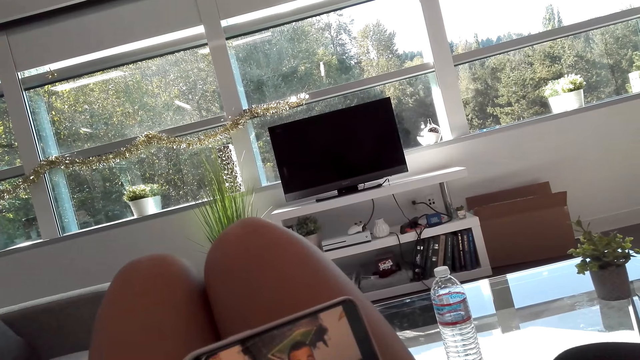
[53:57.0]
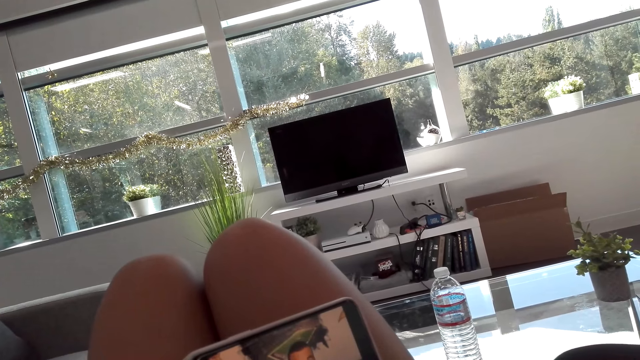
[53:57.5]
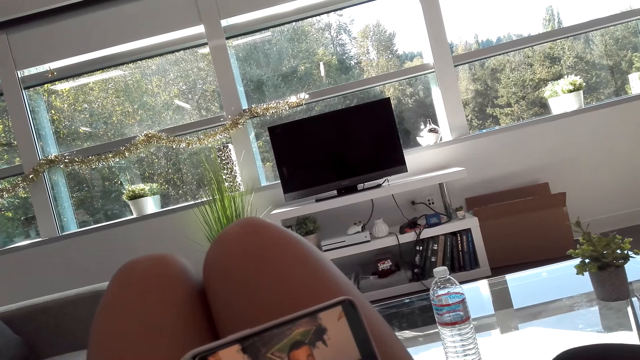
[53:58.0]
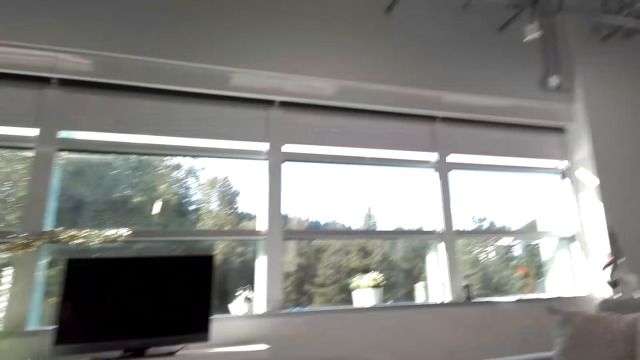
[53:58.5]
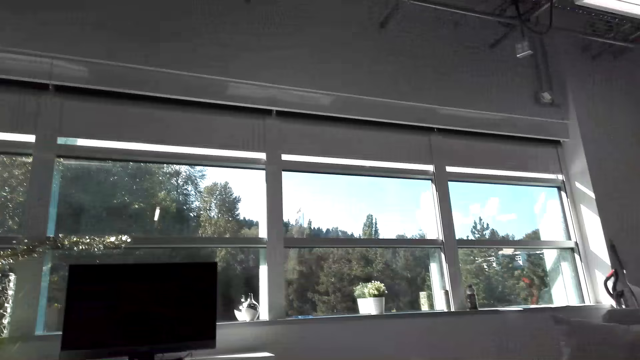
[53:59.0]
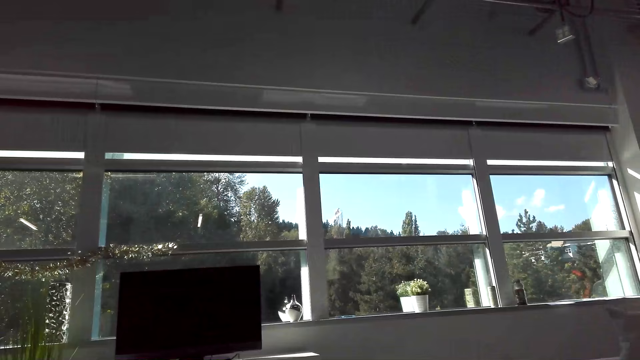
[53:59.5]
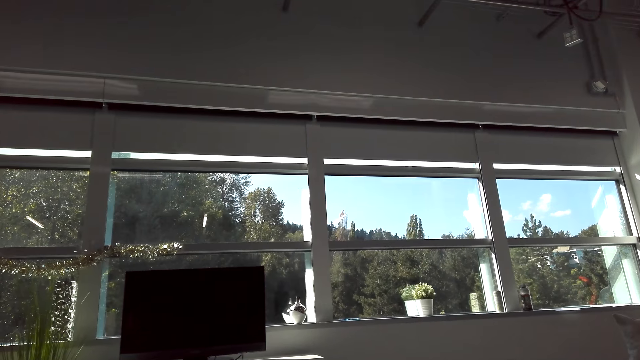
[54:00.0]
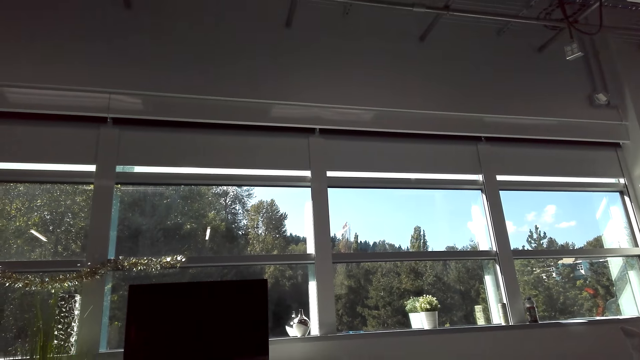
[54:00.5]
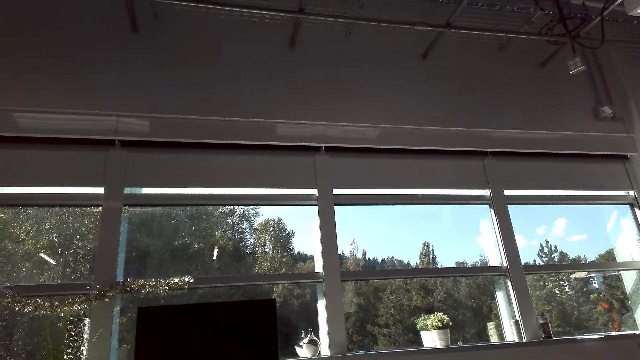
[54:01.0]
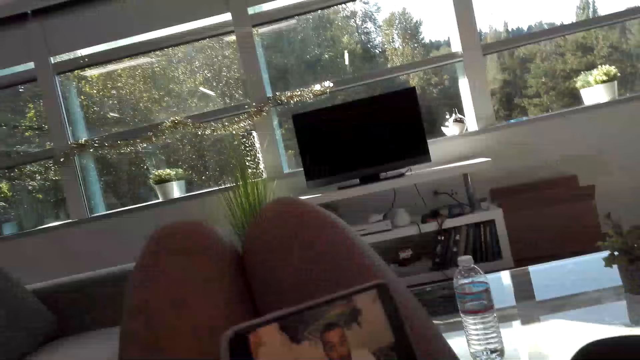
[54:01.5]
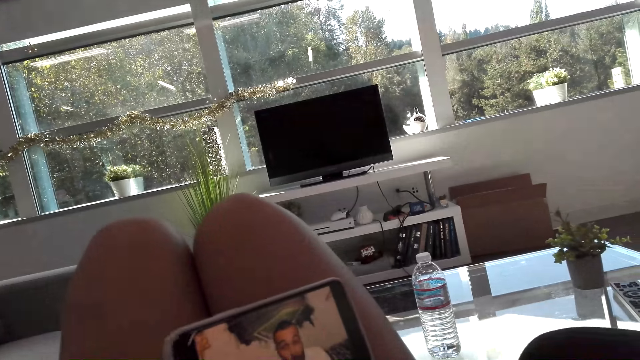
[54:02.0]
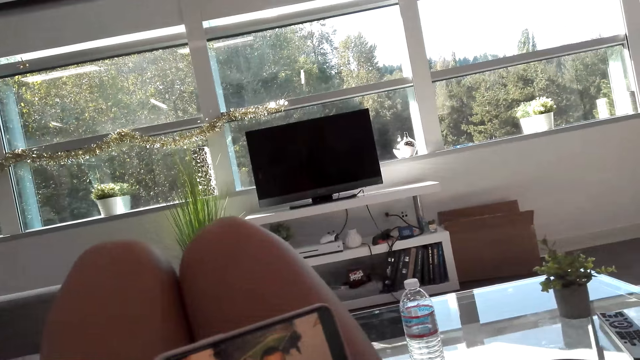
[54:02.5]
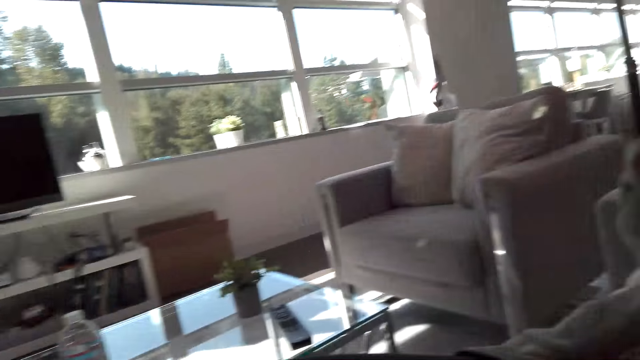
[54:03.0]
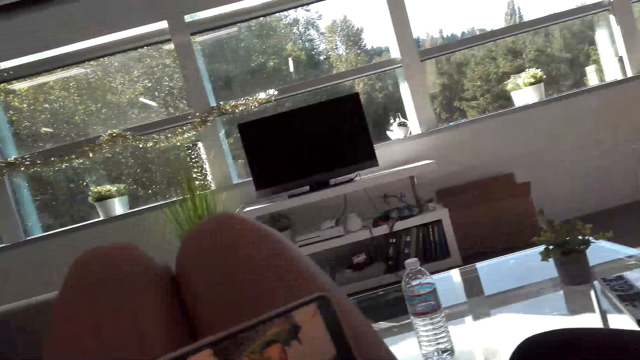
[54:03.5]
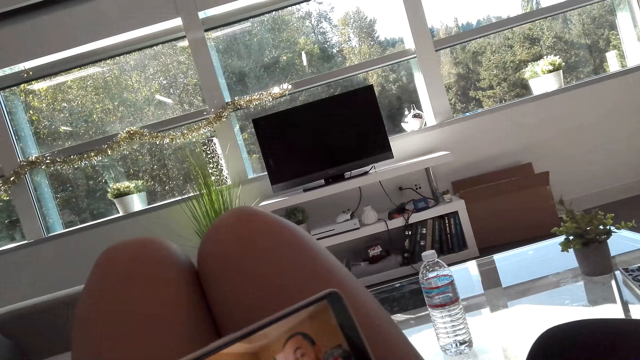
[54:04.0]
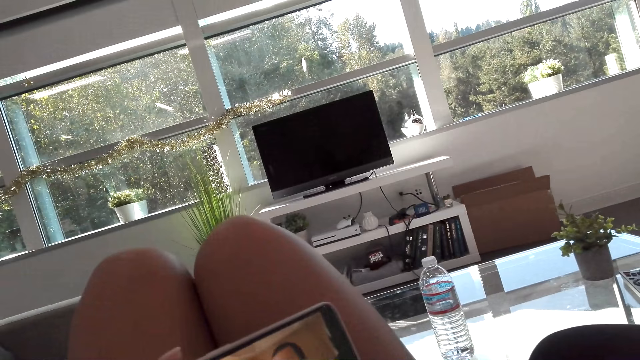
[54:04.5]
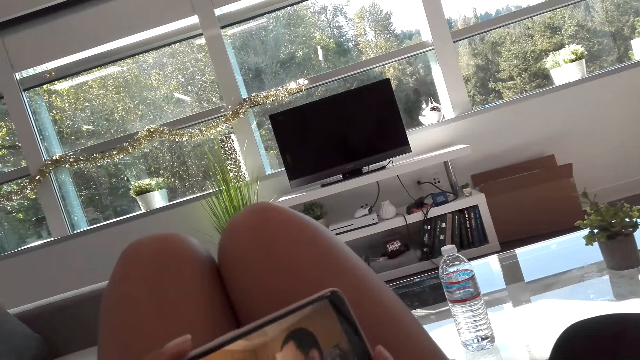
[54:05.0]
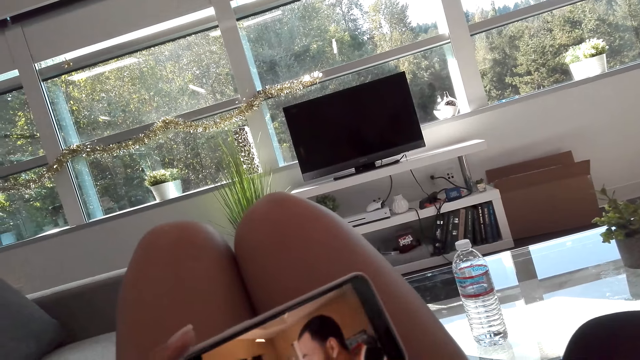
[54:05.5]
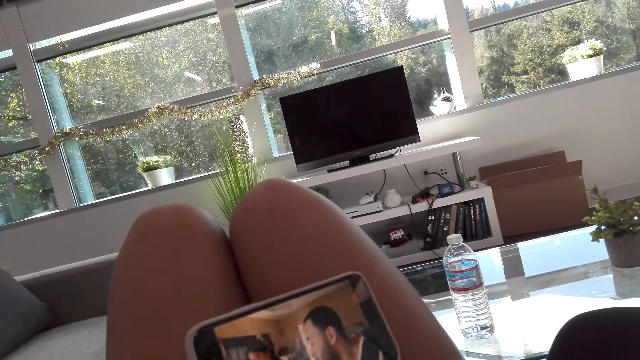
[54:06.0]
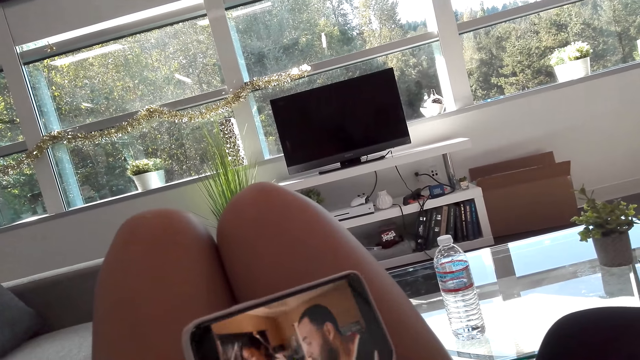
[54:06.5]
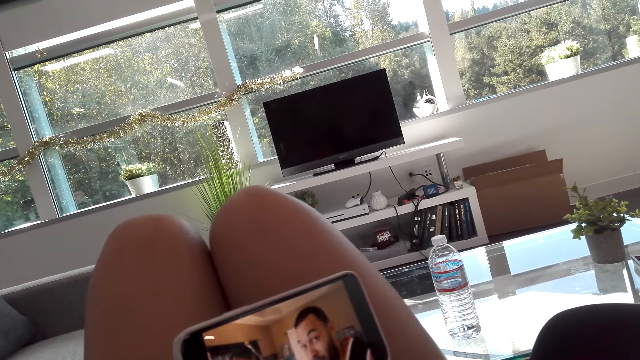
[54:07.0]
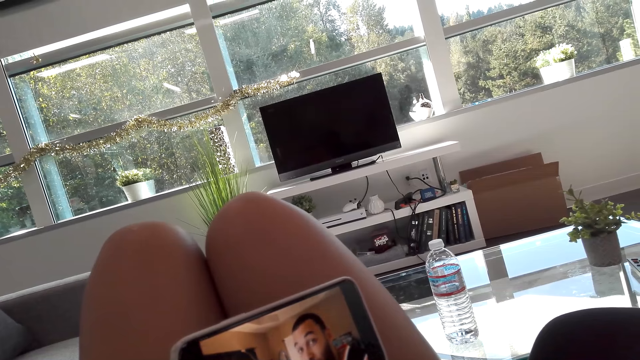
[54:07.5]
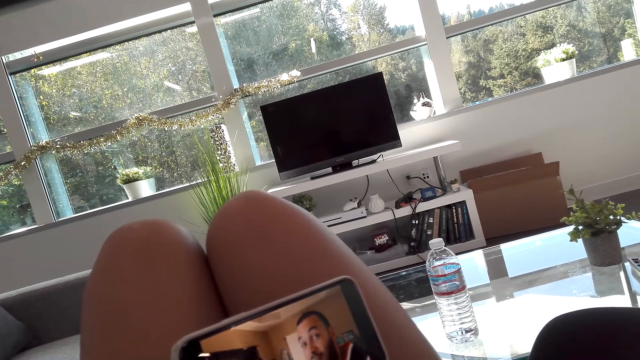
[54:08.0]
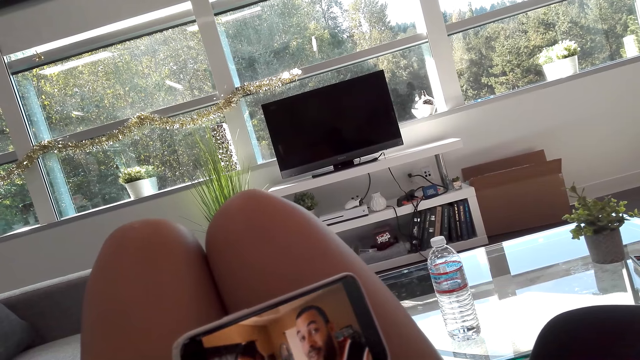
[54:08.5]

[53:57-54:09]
The woman talks to the camera wearer. The camera wearer looks around. They talk to the woman. They stare on the phone. They look around. They watch on the phone.

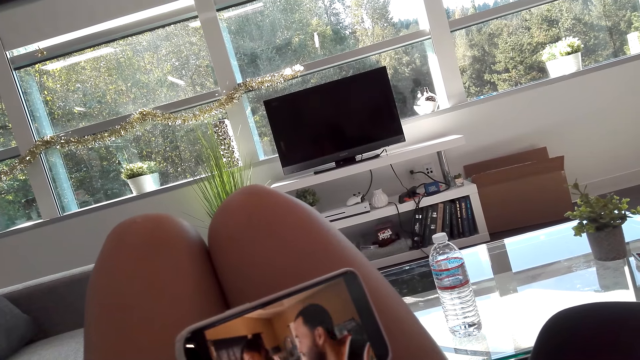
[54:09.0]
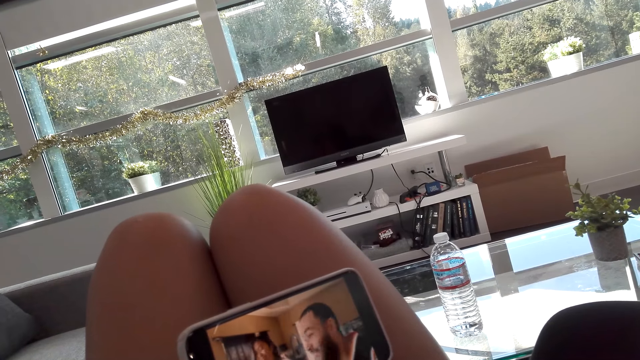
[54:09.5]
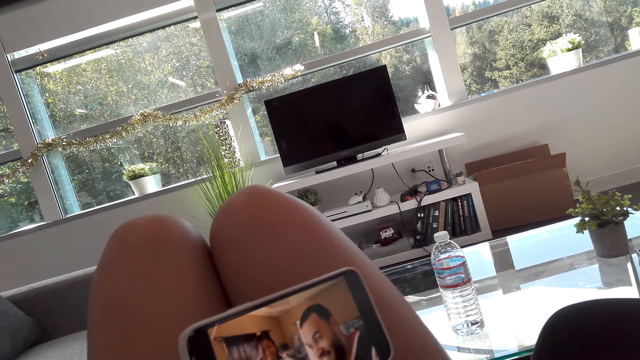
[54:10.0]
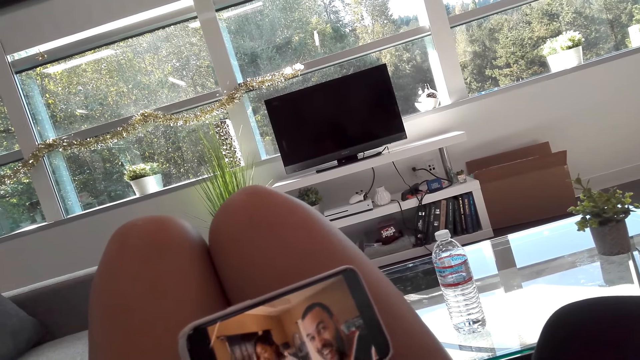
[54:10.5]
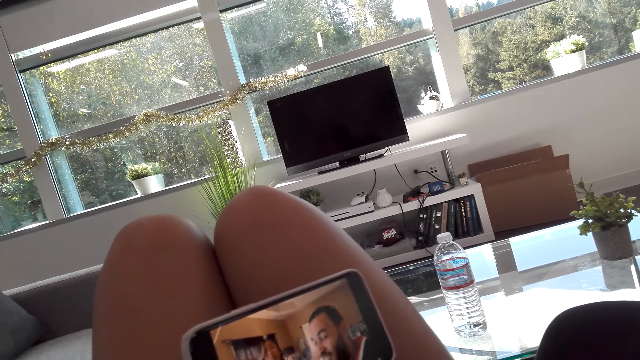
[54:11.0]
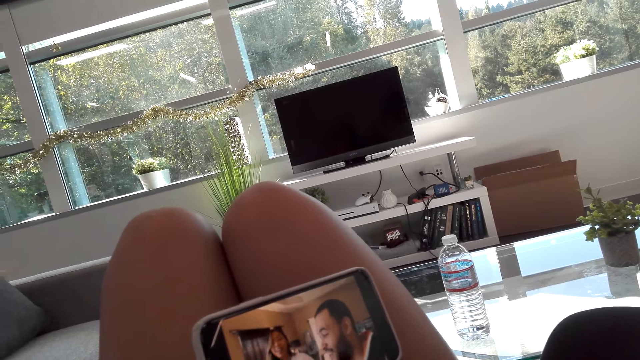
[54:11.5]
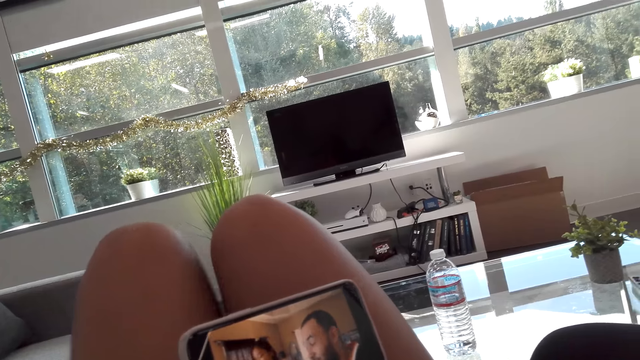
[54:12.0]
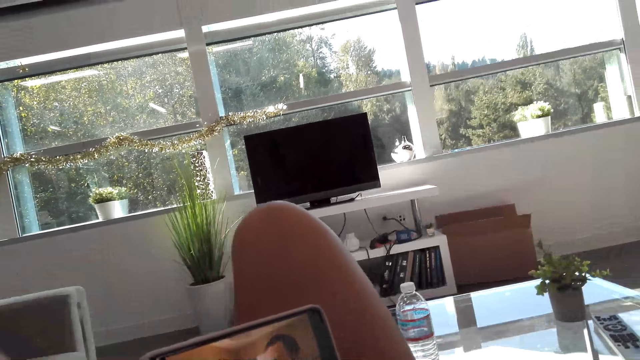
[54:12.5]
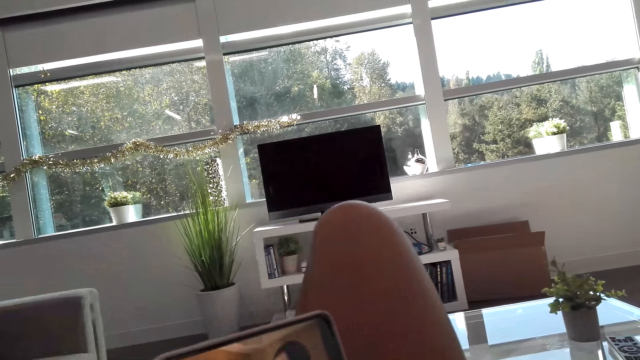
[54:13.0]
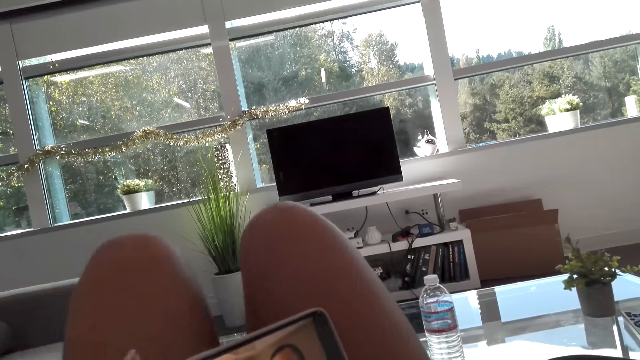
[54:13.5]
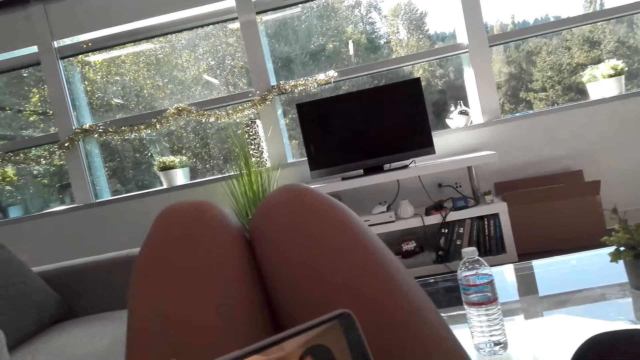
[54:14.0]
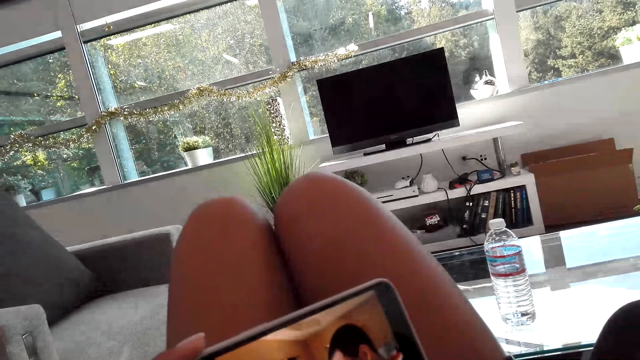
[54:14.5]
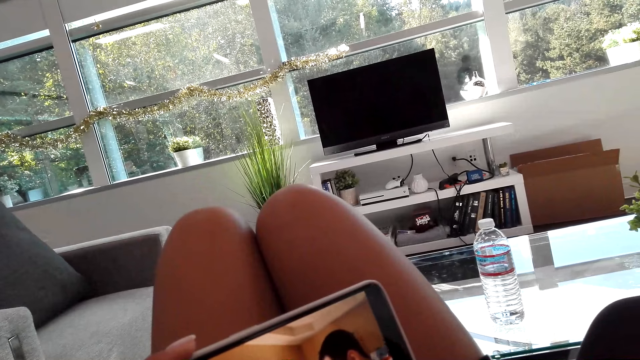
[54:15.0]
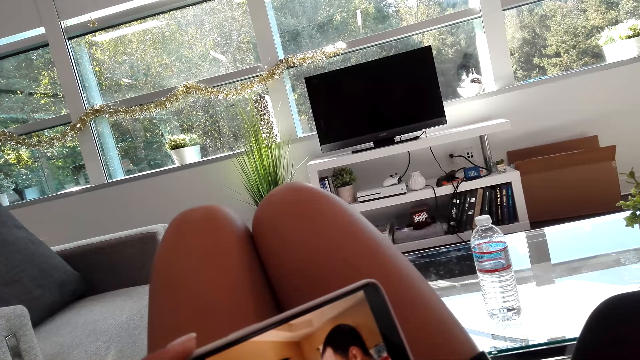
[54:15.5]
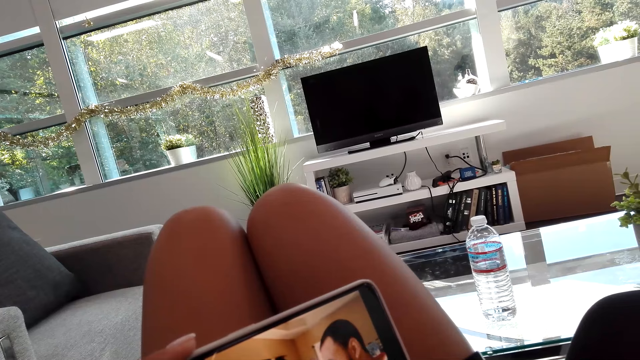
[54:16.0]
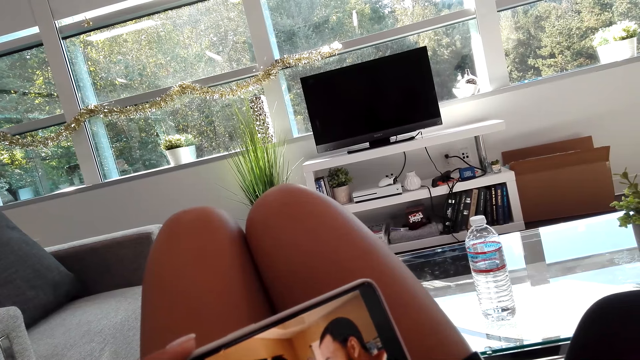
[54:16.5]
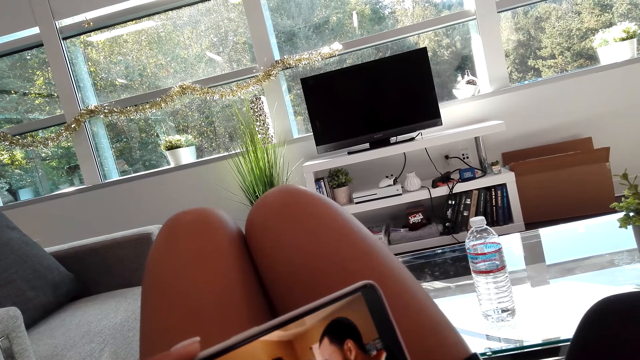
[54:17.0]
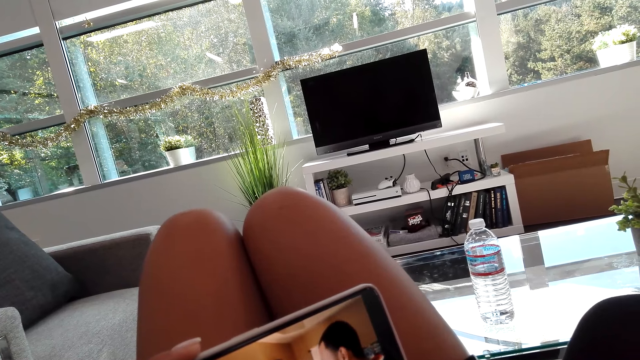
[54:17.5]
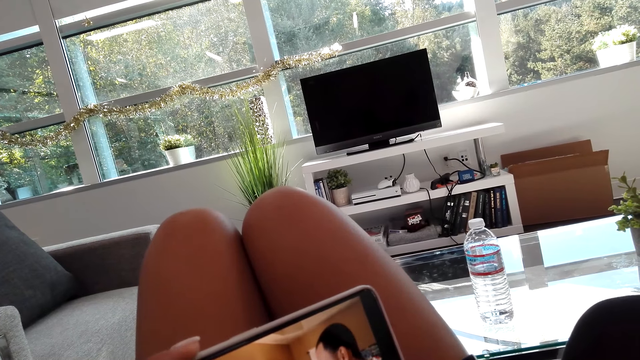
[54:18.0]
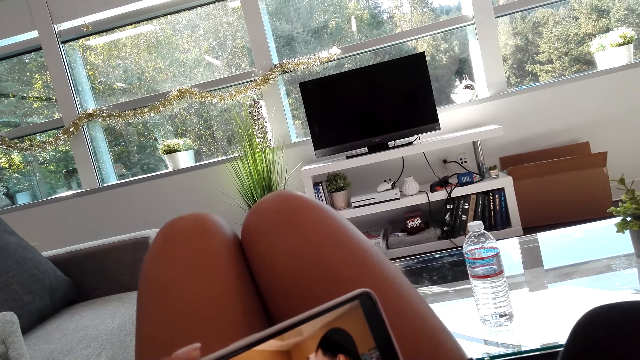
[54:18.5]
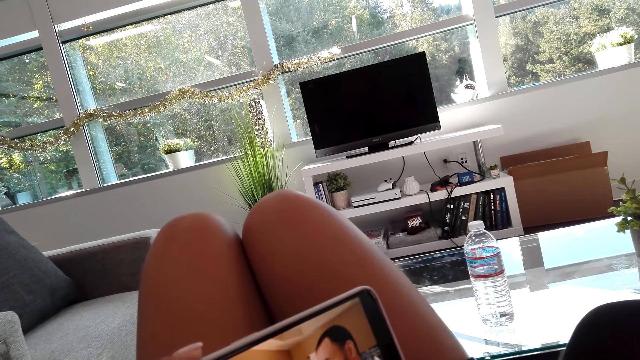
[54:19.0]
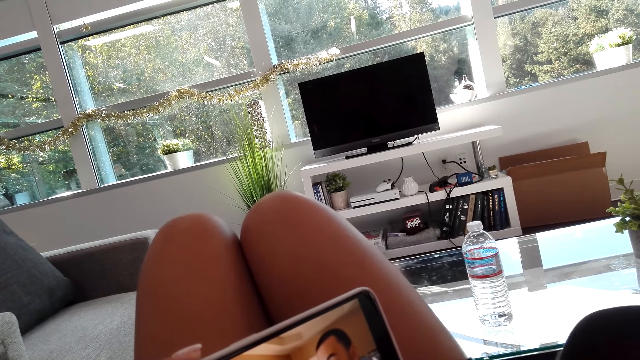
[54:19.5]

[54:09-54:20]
The woman talks to the camera wearer. The camera wearer talks to the woman.
